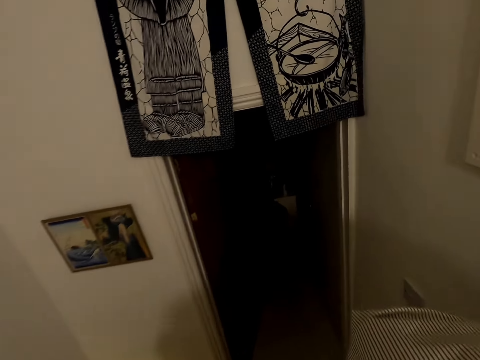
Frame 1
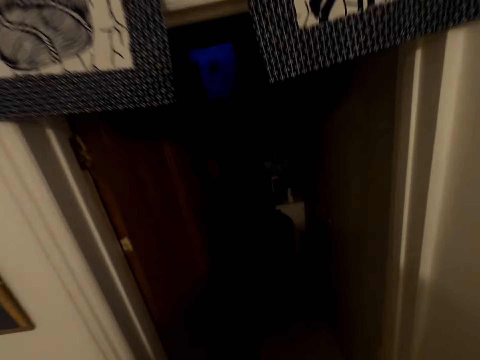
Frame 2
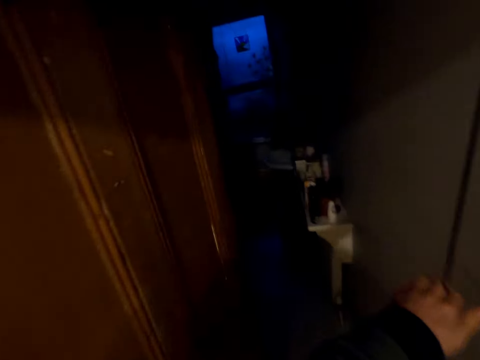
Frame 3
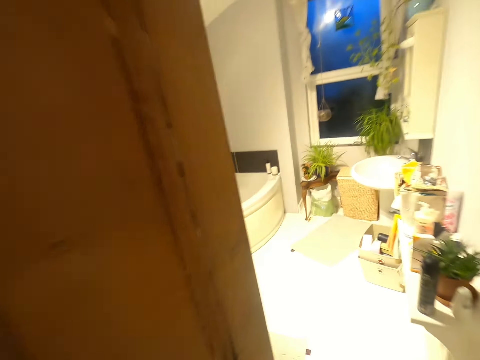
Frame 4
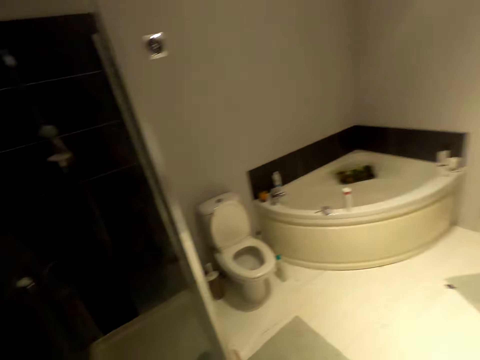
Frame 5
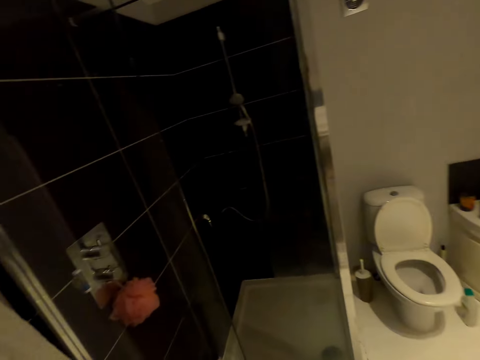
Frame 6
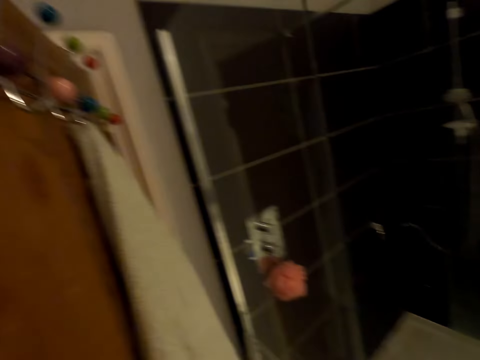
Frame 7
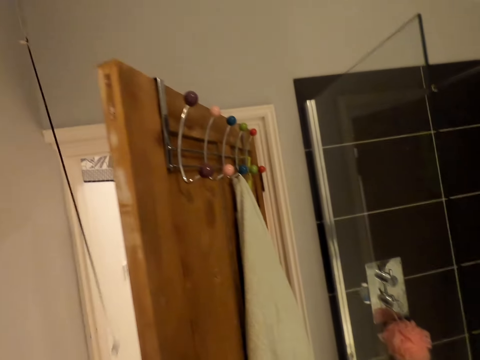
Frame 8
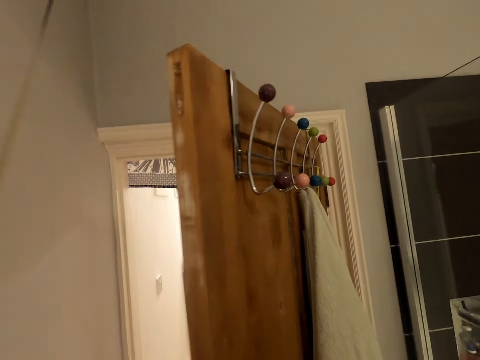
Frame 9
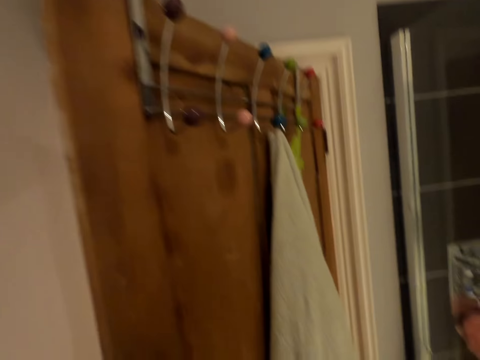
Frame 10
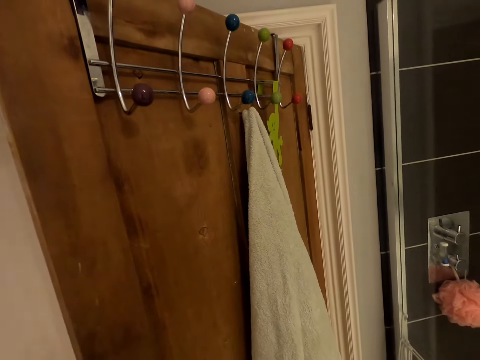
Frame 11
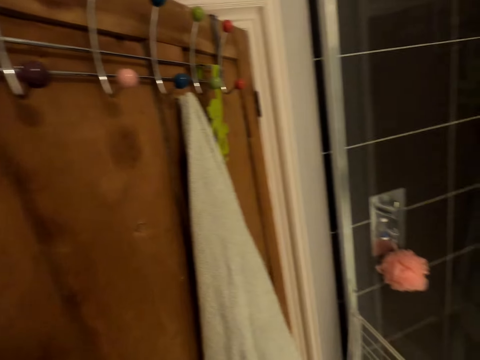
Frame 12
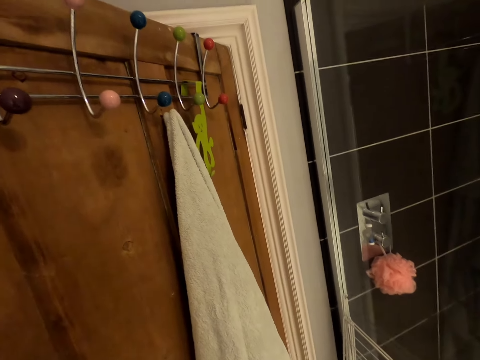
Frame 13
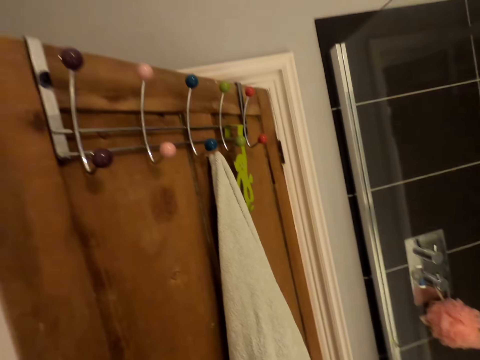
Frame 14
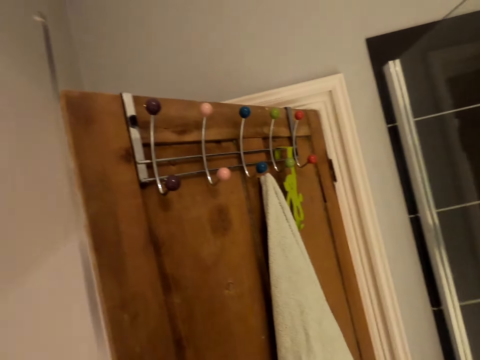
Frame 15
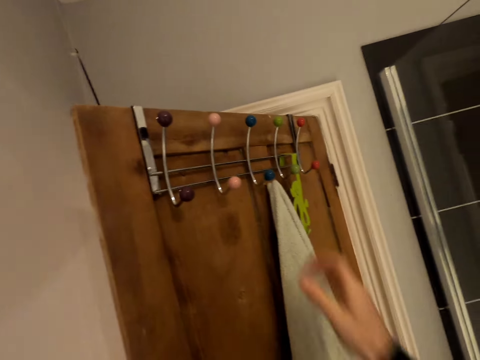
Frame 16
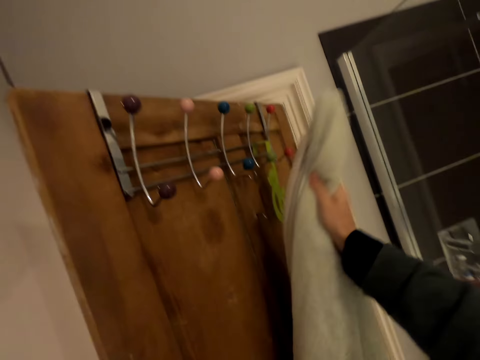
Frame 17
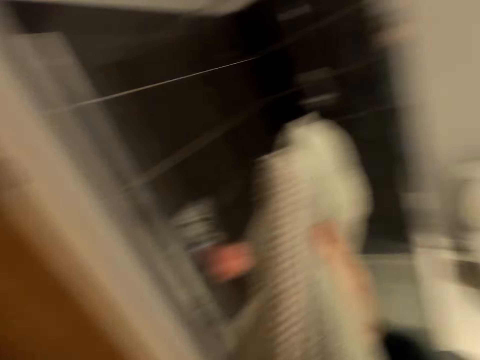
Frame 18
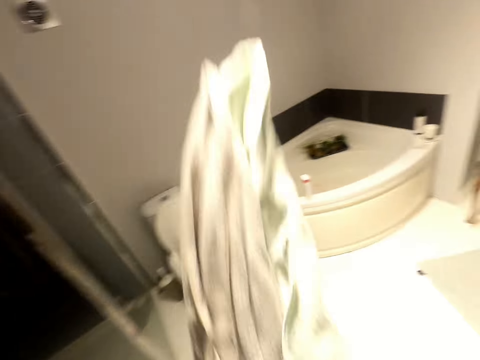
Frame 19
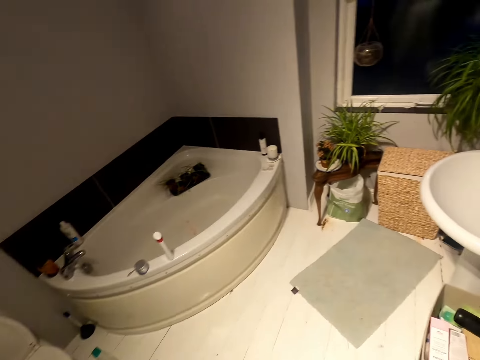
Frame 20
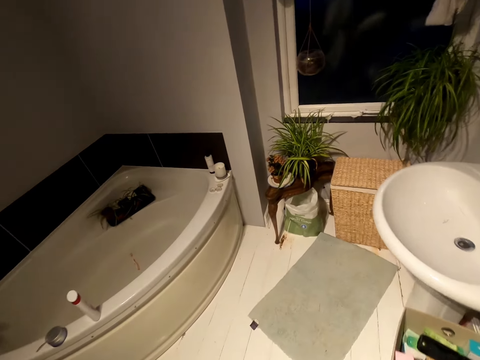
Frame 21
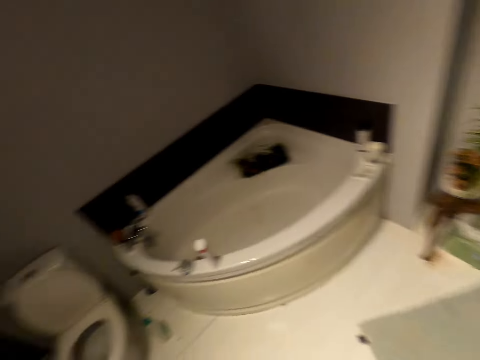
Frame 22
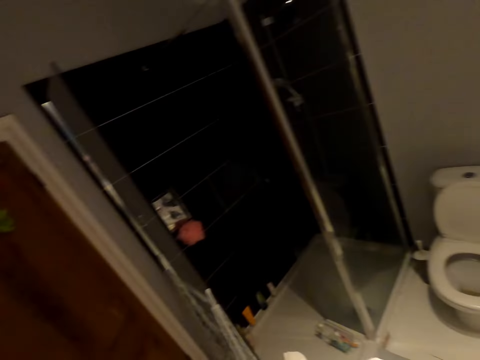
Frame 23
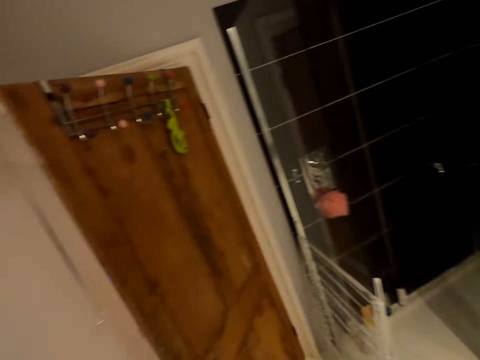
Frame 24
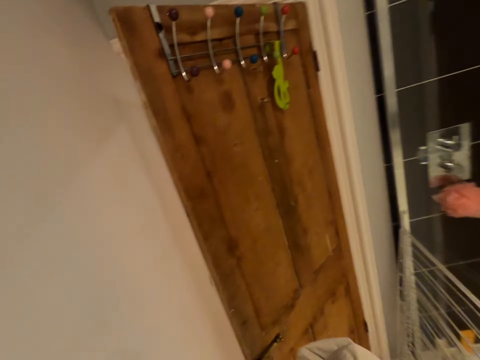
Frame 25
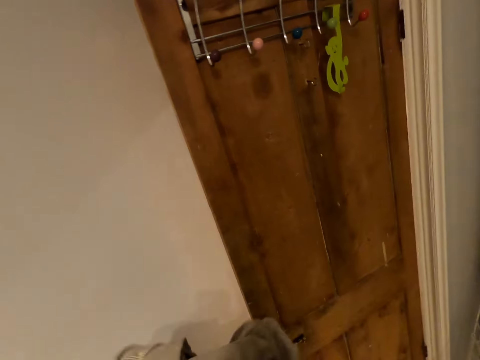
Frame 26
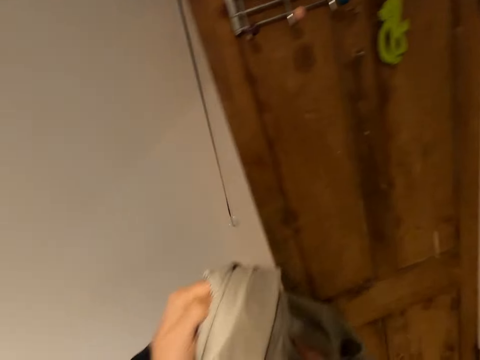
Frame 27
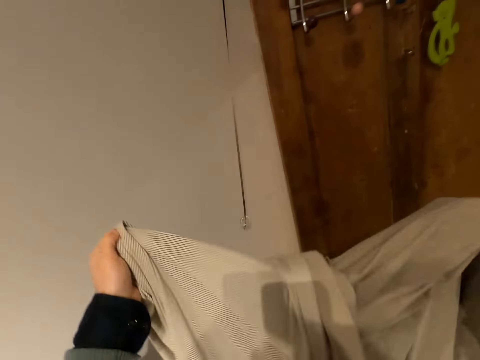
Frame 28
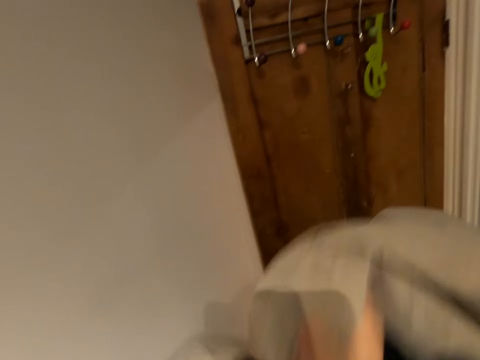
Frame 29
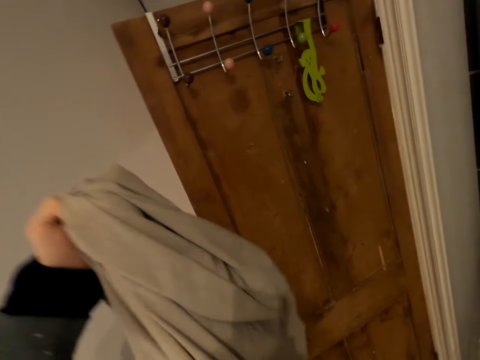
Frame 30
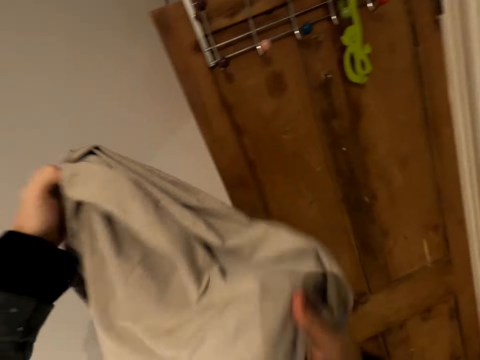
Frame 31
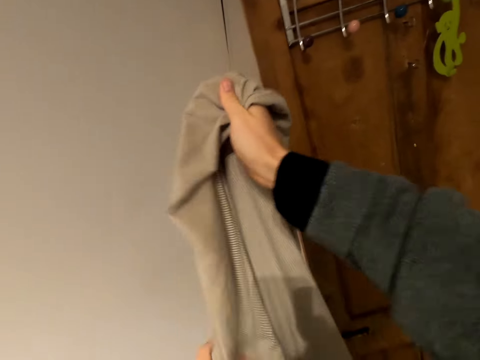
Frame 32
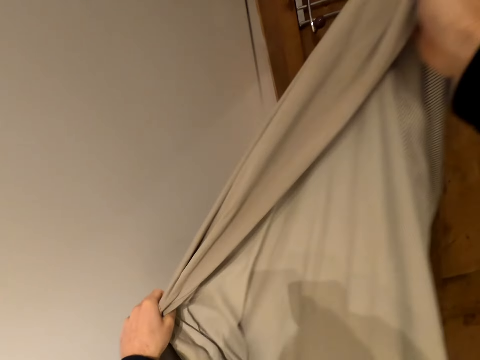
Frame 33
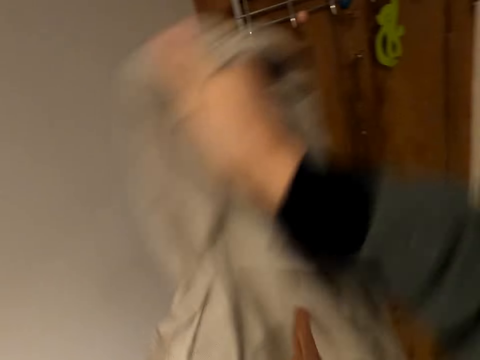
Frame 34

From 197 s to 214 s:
The camera wearer walks in the washroom. They pick the towel. They walk around the washroom. They align the bedsheet. They stretch the cloth.

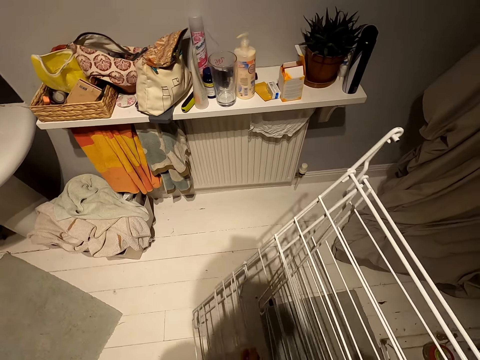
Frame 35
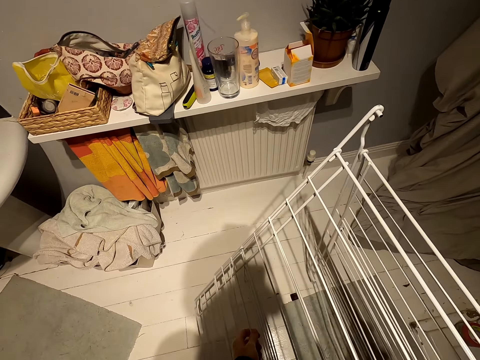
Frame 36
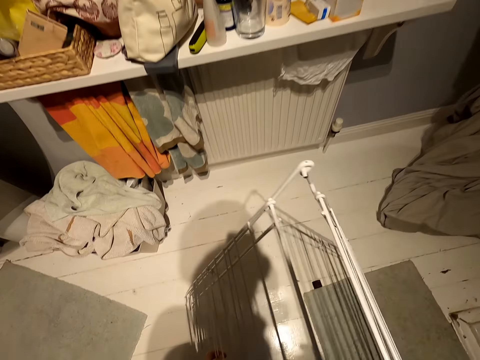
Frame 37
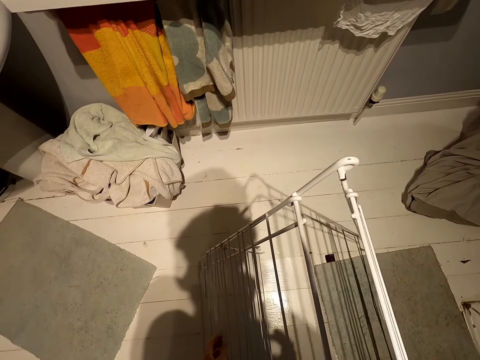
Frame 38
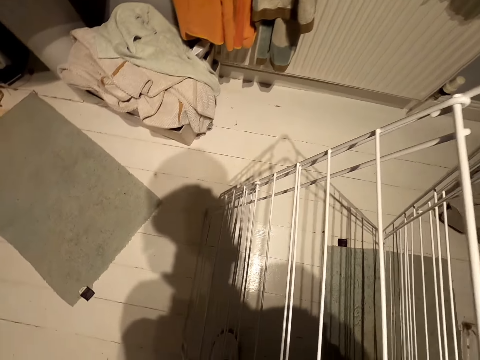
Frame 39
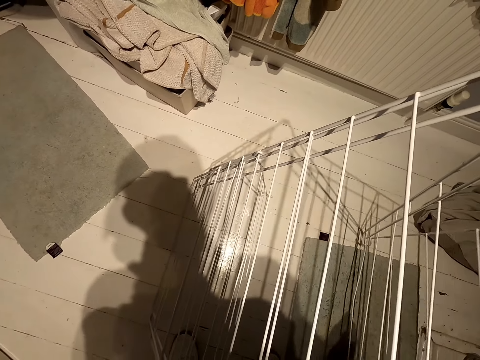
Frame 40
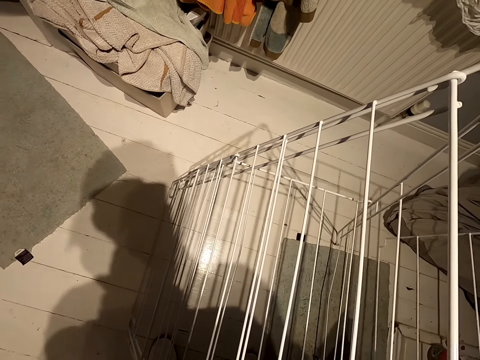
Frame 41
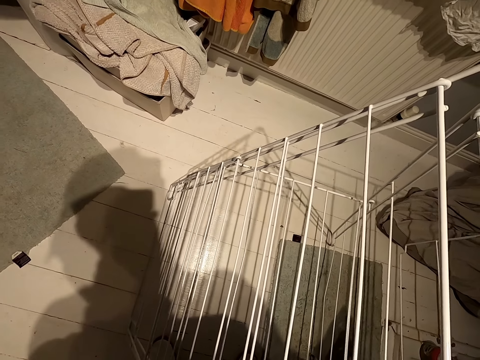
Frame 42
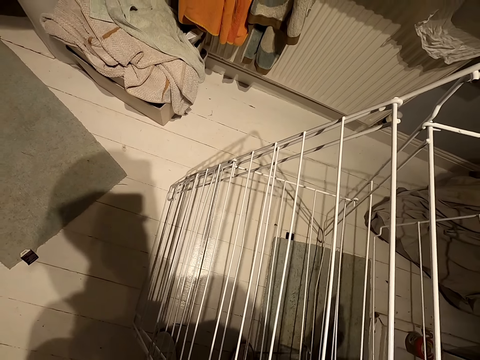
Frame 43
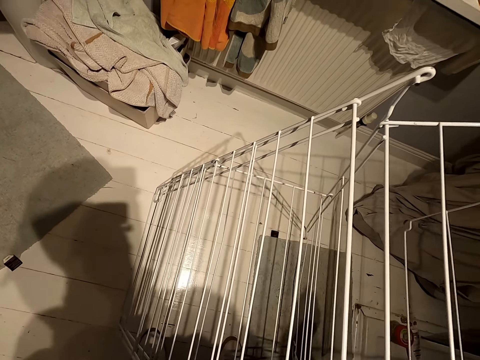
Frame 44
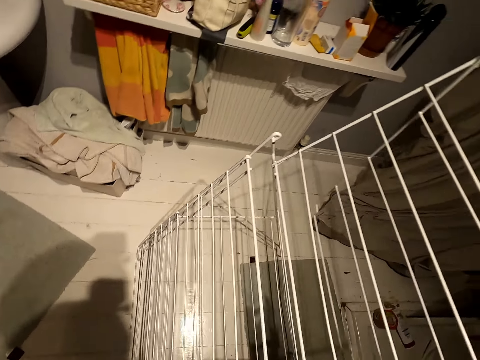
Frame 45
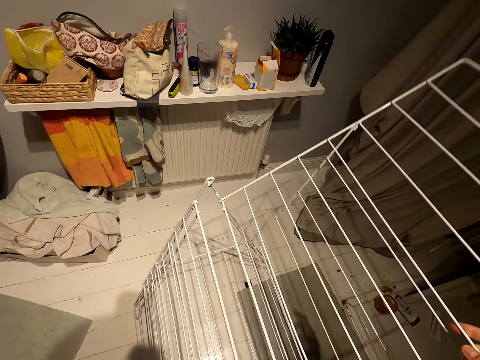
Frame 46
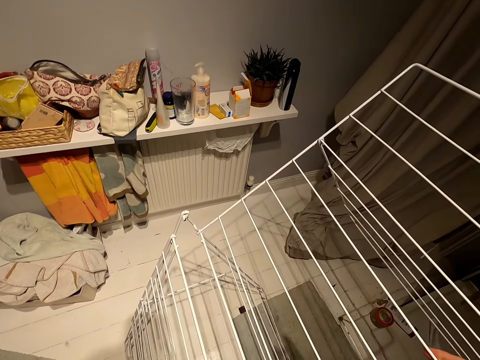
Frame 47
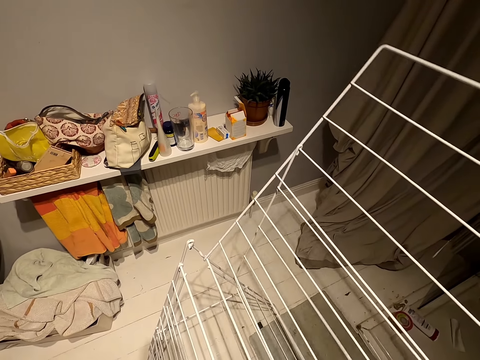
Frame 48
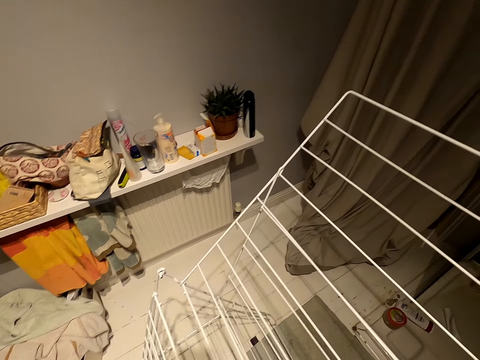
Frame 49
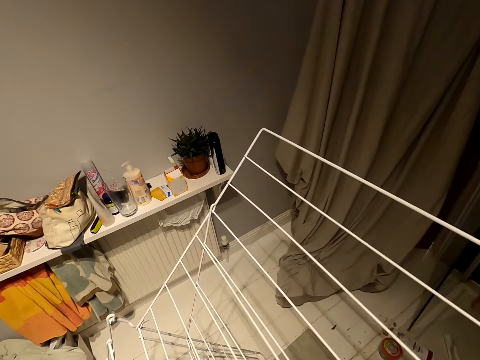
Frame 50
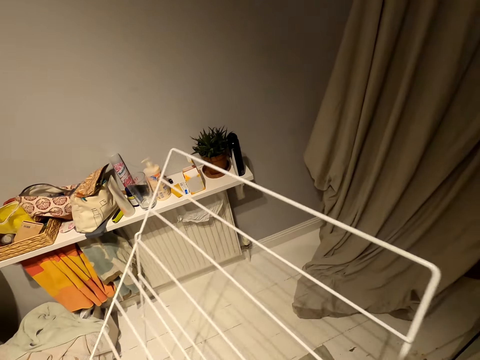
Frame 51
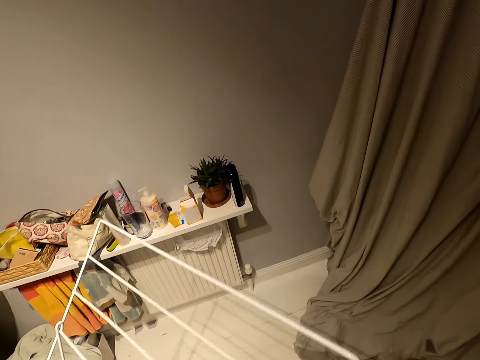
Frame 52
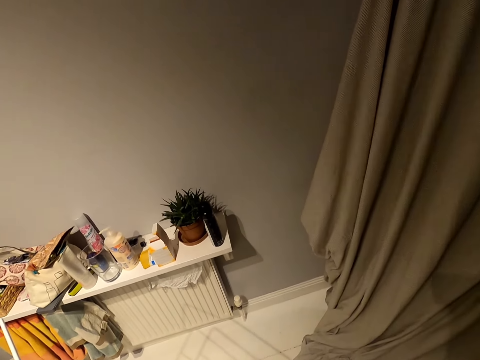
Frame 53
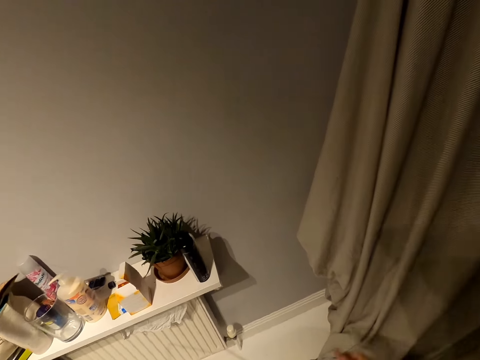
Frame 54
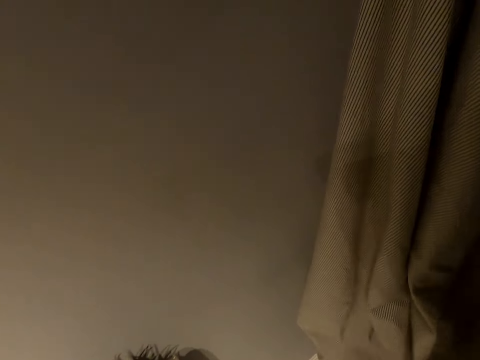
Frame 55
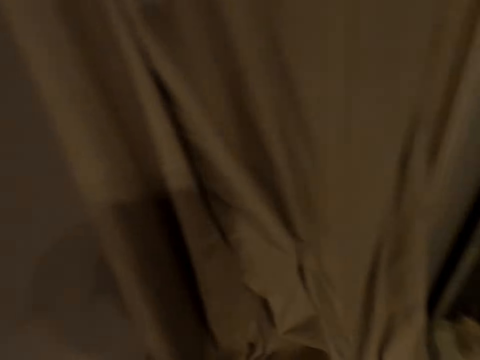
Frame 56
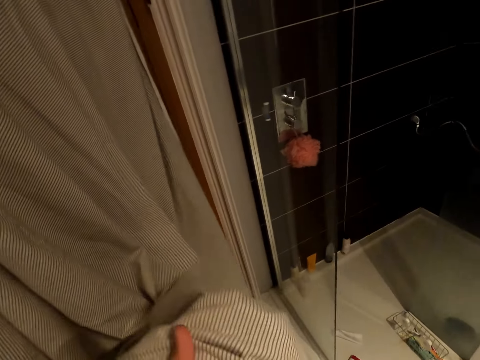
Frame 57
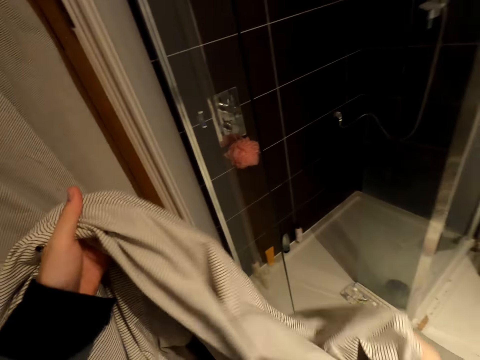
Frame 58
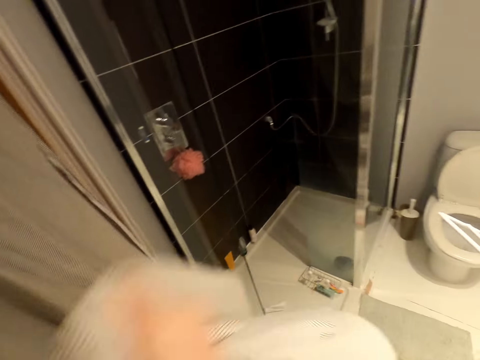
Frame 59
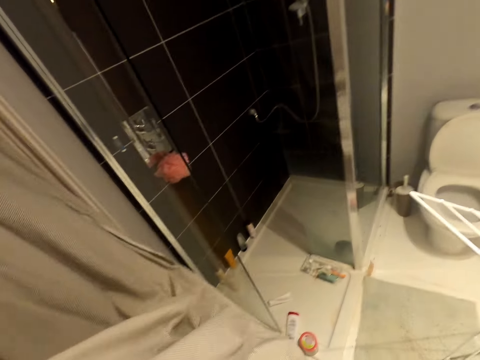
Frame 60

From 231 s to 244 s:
The camera wearer puts something on the floor. They walk around the room. They pick up the bedsheet.
